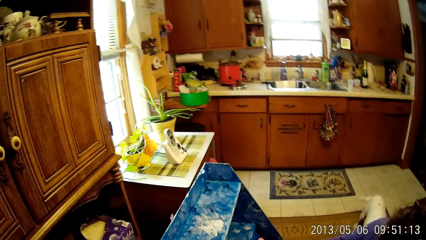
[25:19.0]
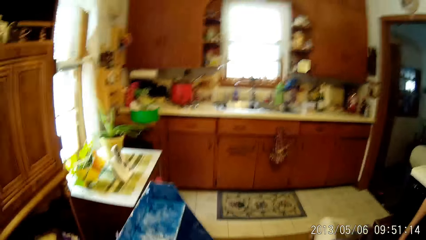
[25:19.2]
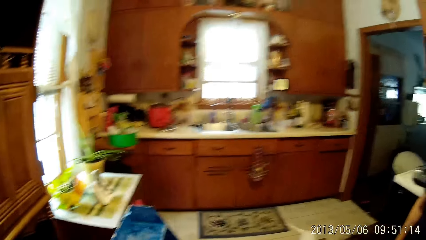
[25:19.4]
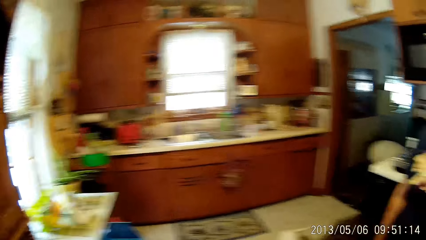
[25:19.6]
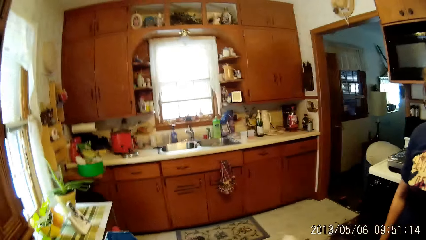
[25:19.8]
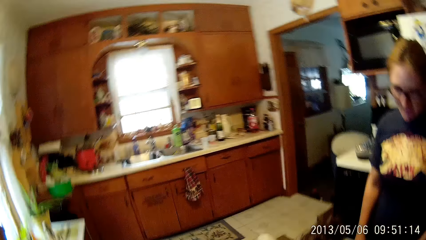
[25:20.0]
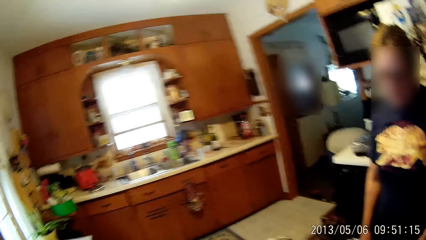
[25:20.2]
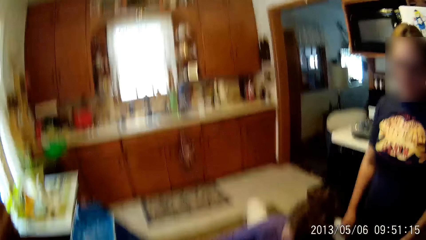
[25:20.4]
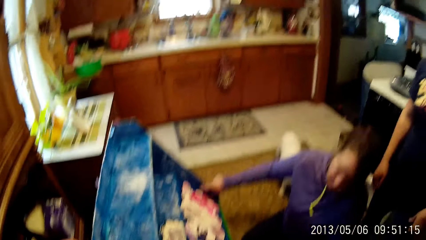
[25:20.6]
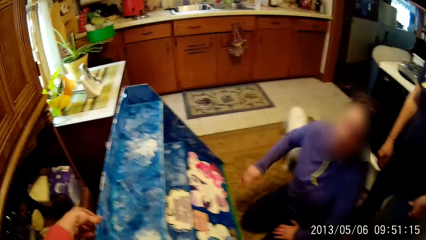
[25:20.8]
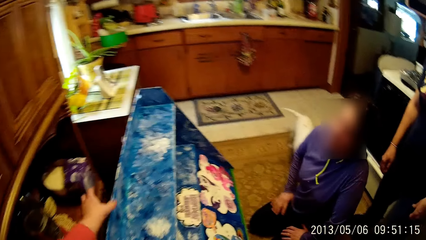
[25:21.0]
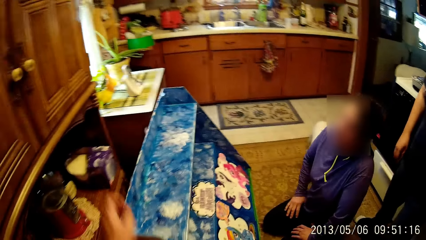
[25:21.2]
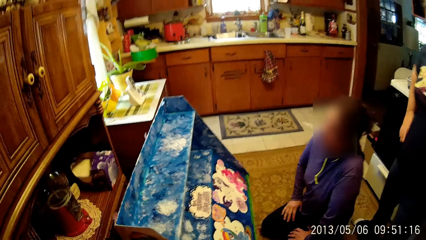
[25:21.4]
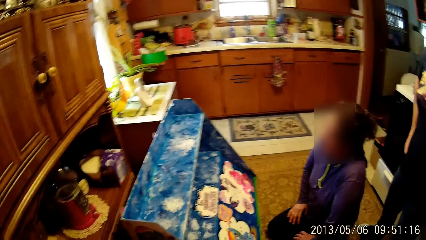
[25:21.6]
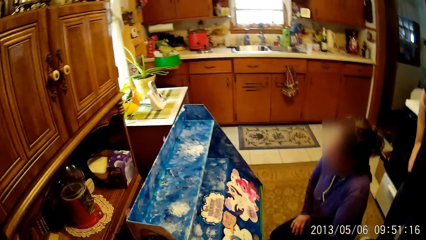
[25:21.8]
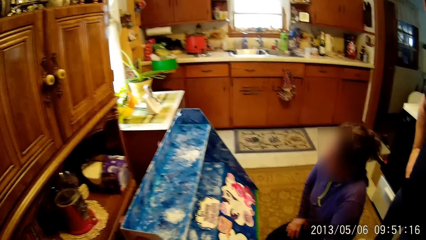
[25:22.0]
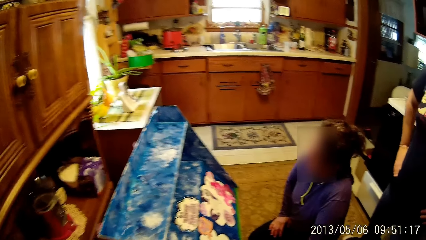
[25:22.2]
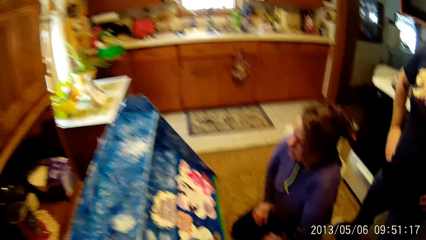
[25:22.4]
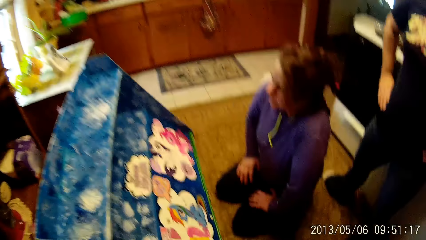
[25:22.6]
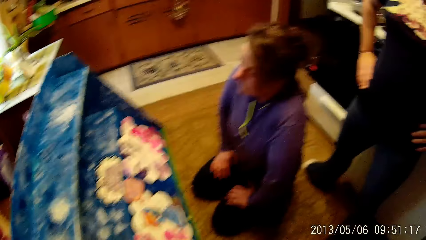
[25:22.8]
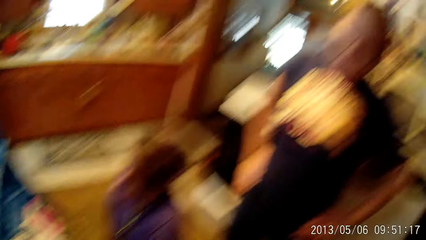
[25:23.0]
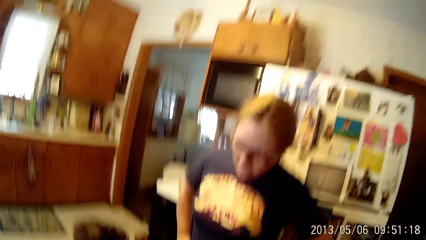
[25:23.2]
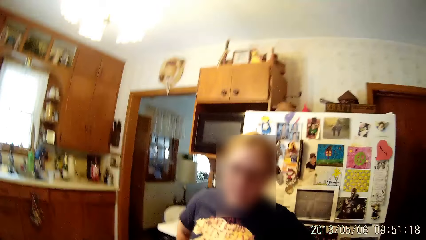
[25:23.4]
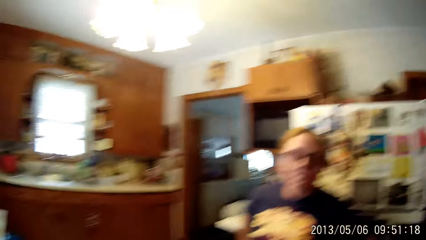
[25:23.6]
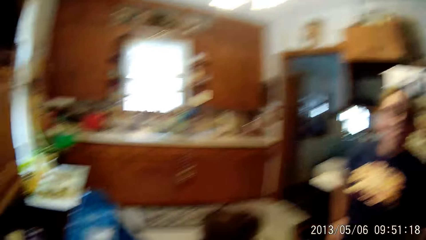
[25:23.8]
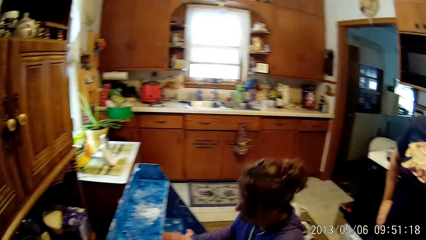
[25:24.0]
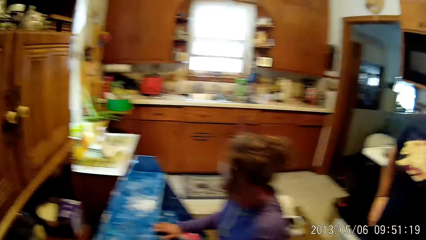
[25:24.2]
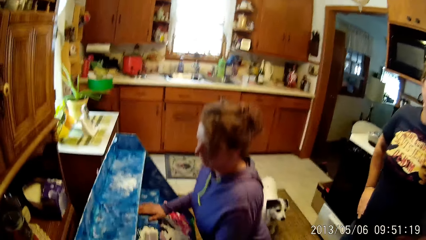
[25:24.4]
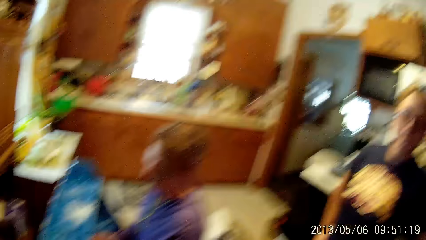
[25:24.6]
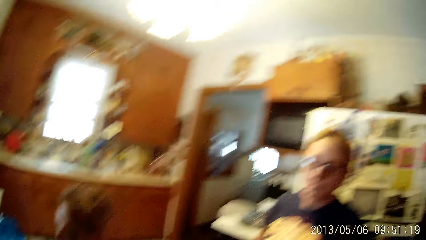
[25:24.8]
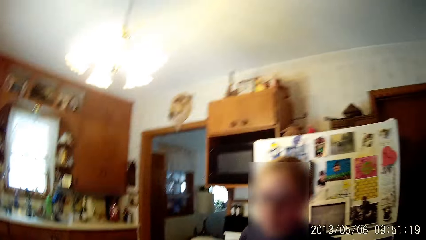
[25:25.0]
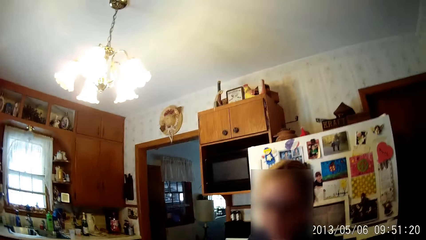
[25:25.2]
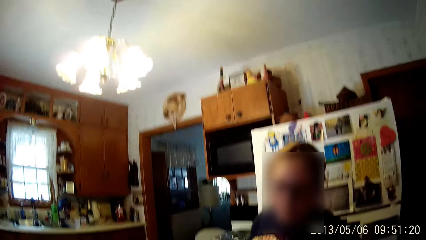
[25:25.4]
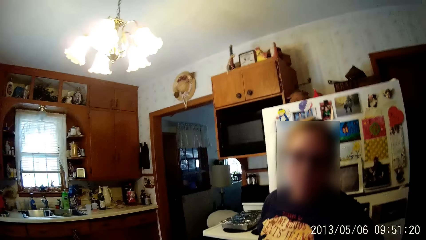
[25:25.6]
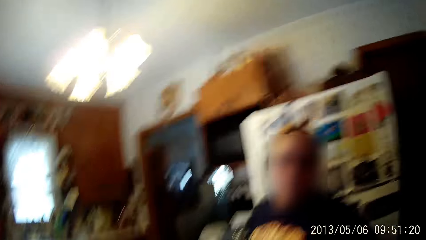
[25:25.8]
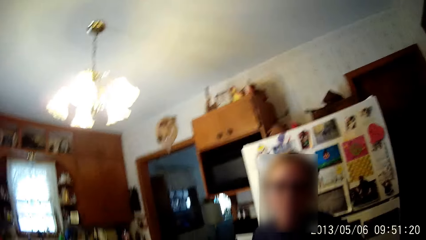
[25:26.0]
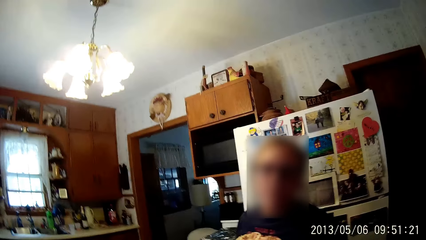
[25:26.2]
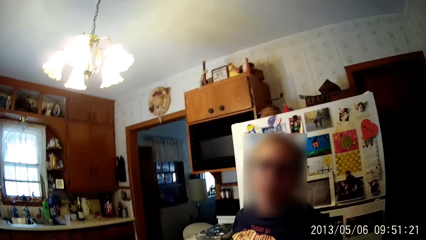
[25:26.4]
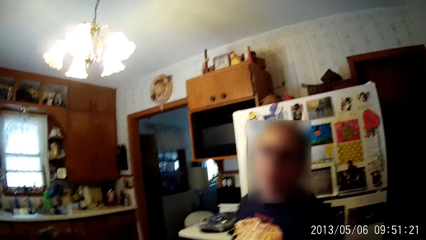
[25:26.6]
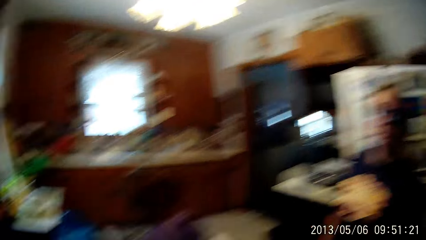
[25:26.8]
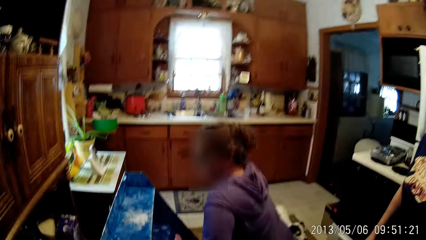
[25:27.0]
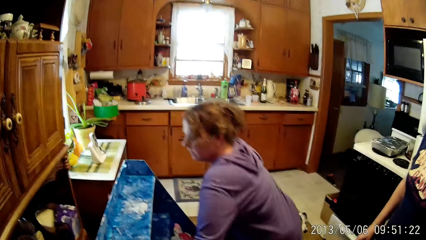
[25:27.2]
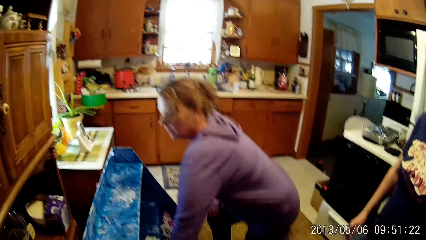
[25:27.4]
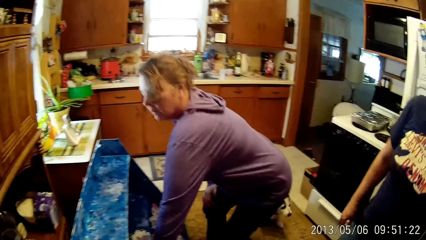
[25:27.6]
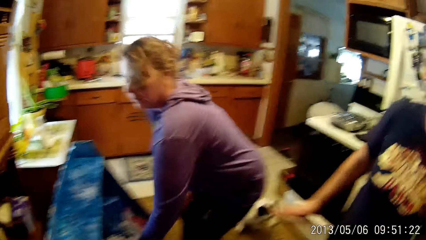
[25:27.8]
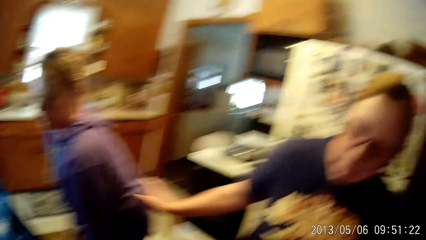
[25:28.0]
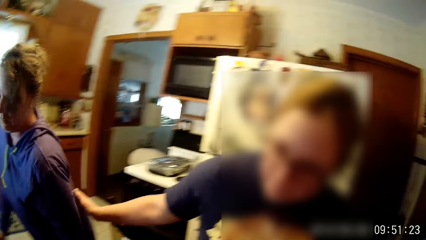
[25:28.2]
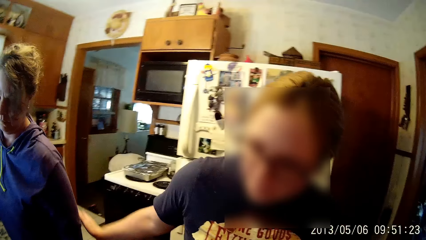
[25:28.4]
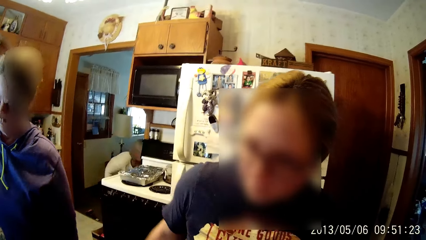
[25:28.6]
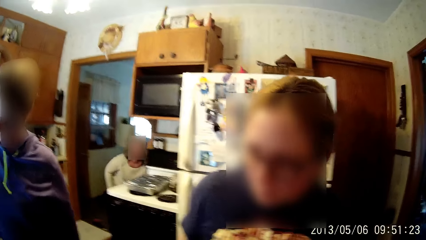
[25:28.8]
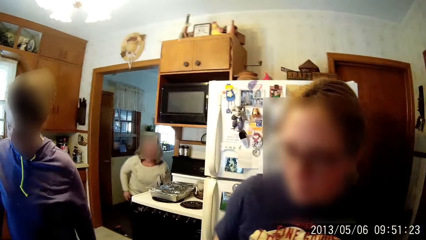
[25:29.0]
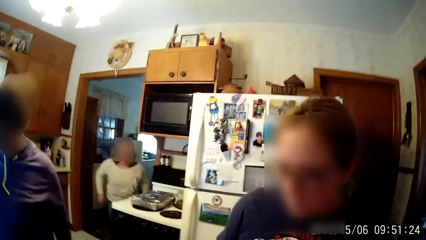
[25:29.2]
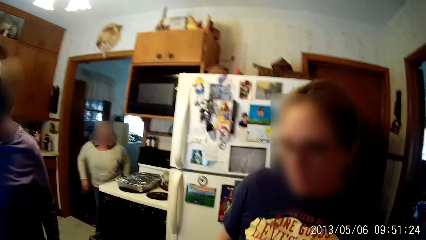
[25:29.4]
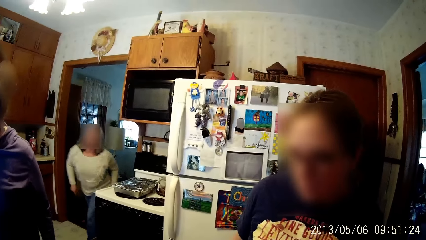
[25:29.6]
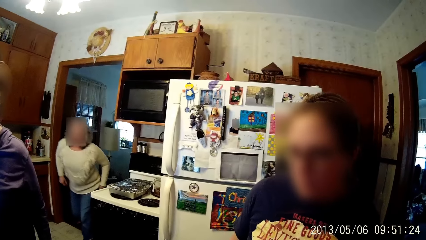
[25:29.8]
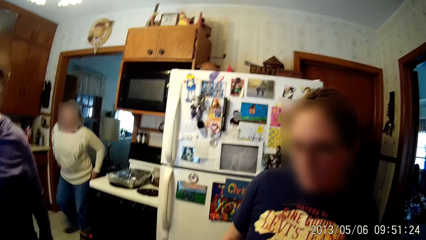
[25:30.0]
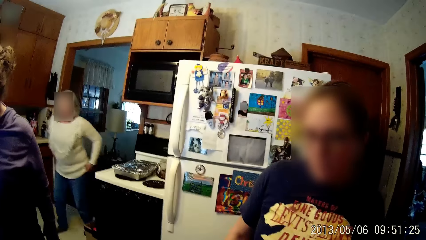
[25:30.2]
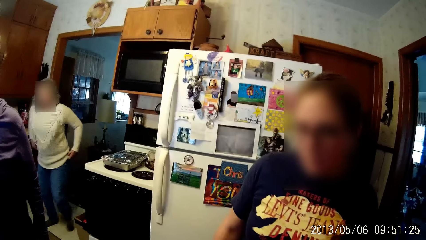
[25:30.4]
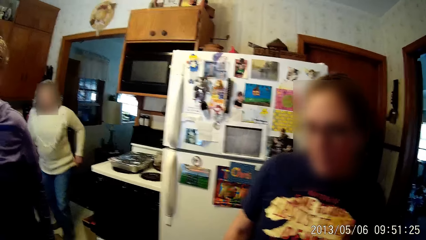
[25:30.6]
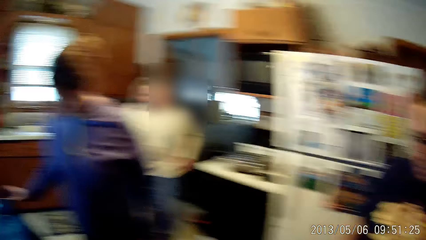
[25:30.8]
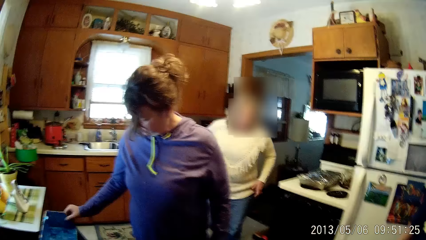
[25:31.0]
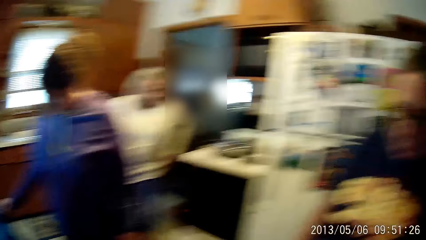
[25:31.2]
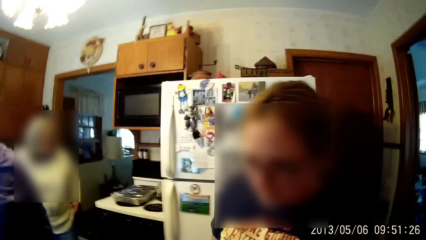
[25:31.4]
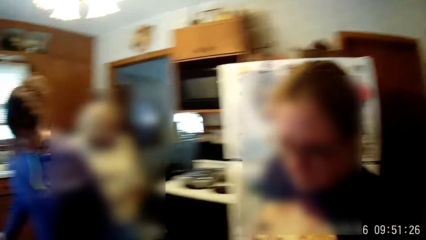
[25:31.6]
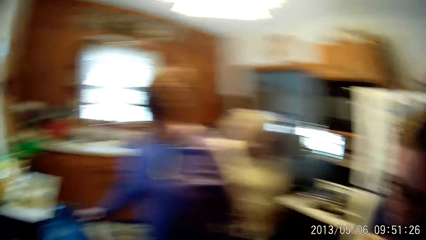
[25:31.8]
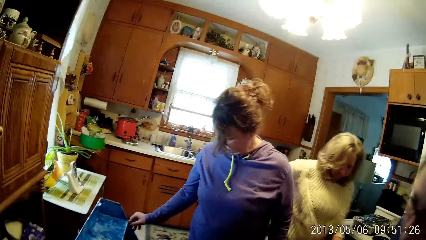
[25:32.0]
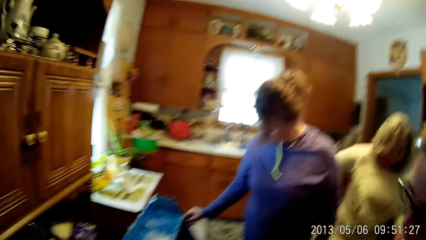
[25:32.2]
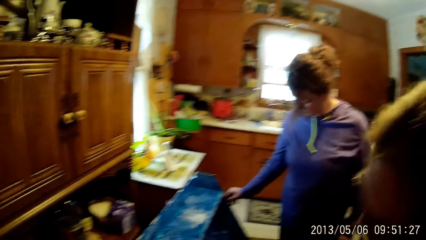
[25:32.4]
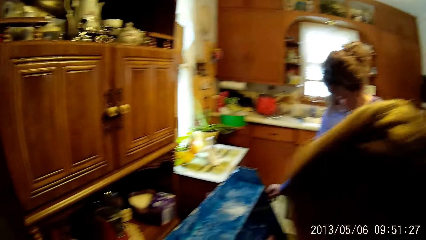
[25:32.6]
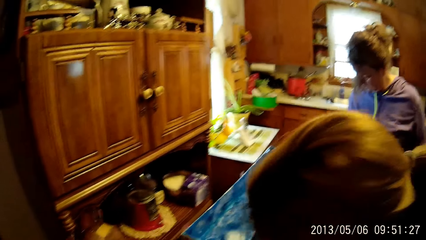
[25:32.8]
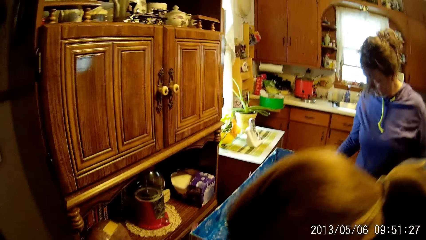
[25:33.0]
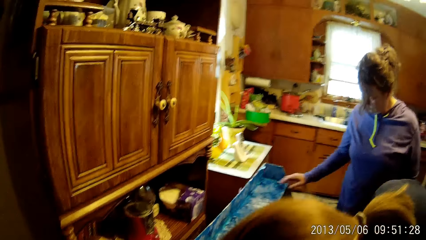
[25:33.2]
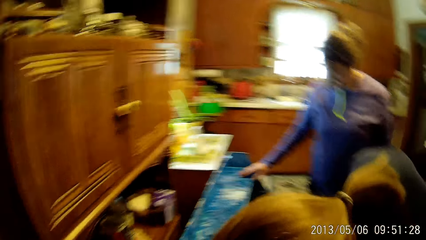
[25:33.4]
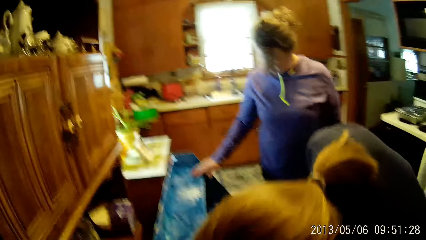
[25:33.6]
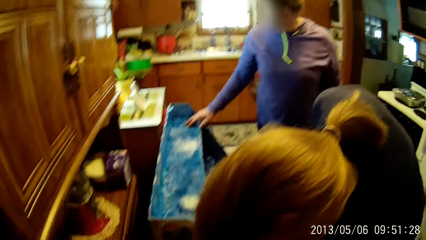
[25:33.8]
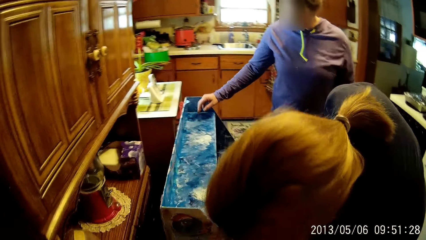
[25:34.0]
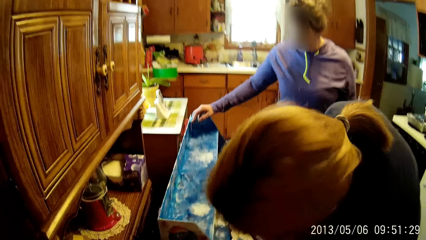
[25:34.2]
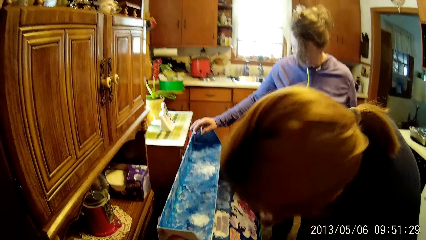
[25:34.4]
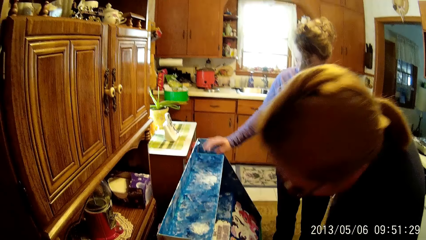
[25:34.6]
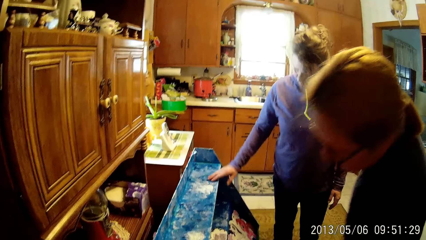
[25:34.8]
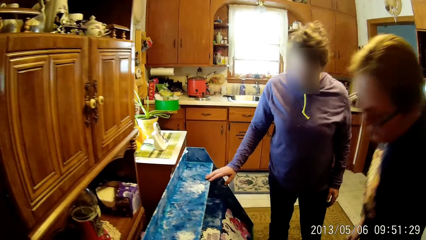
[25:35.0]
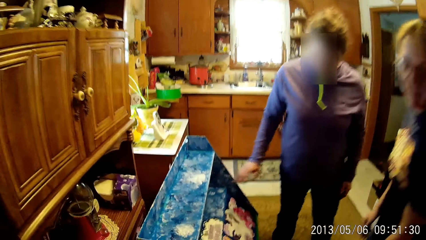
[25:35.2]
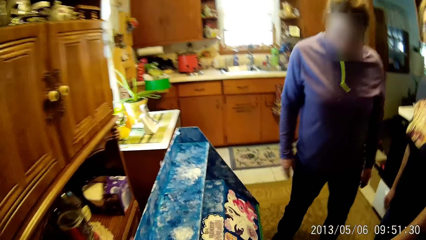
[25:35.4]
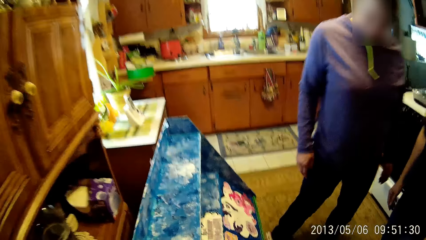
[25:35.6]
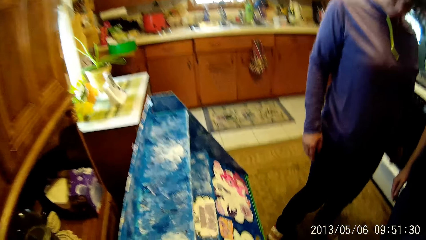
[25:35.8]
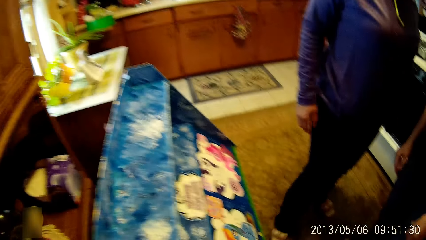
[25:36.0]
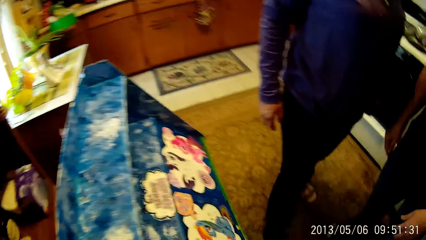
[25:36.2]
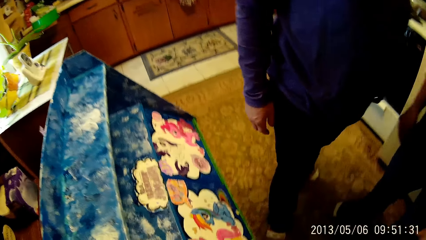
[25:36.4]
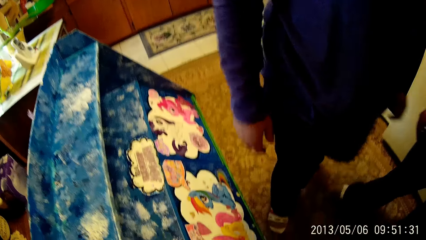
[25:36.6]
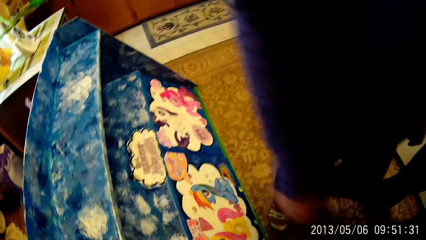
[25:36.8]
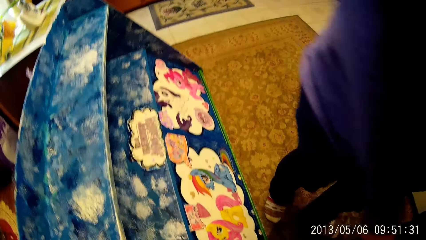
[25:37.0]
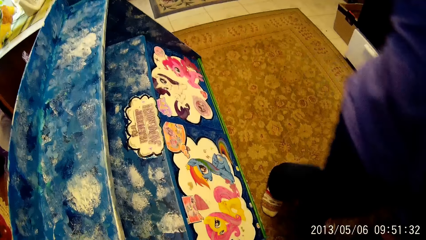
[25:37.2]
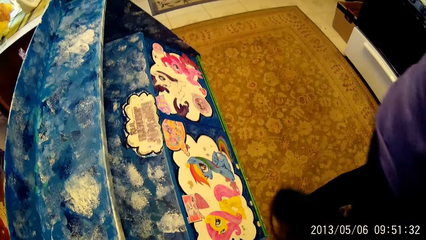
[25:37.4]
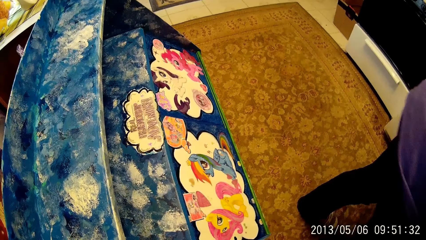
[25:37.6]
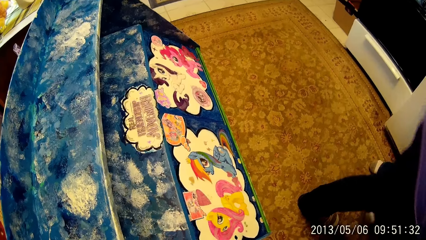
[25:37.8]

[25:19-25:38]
The camera wearer removes her left hand from the baby shelf. She touches the cabinet and looks around the house. A woman places her hands on the baby shelf. Another woman touches the first woman with her right hand.
